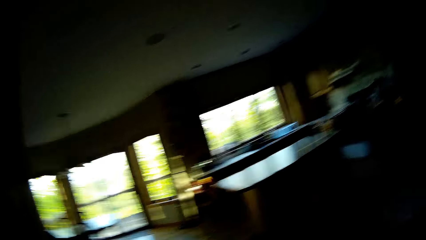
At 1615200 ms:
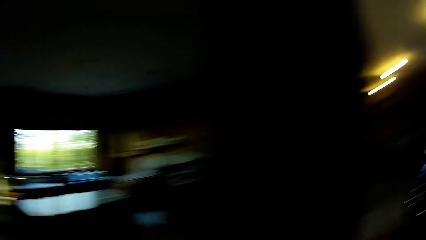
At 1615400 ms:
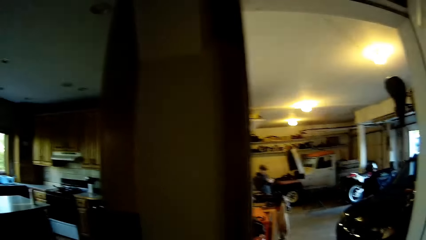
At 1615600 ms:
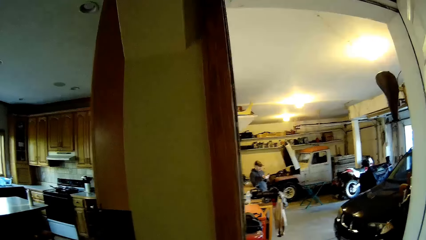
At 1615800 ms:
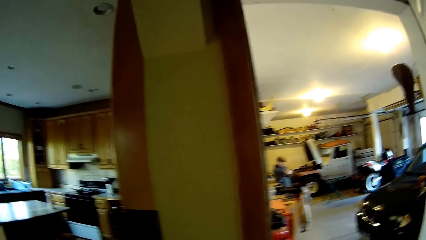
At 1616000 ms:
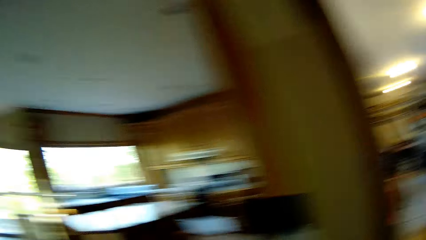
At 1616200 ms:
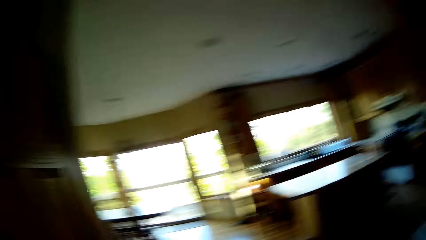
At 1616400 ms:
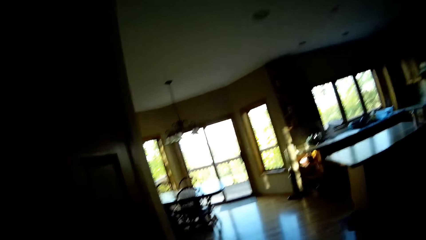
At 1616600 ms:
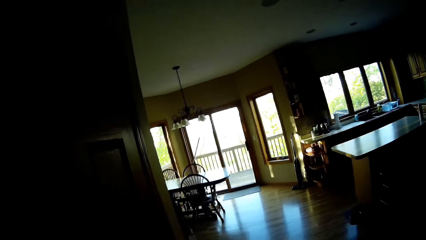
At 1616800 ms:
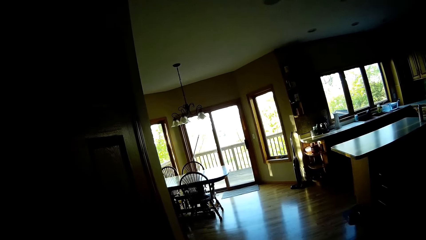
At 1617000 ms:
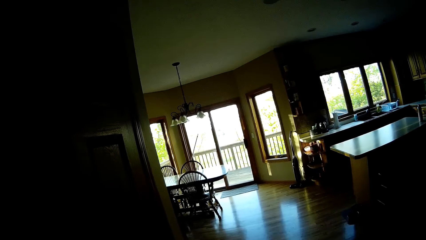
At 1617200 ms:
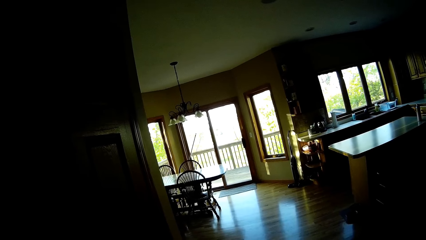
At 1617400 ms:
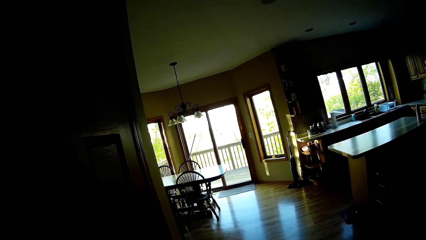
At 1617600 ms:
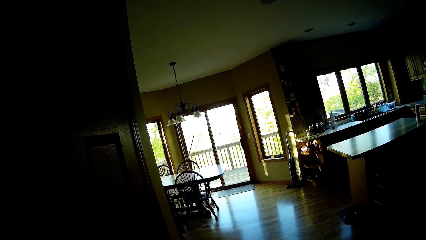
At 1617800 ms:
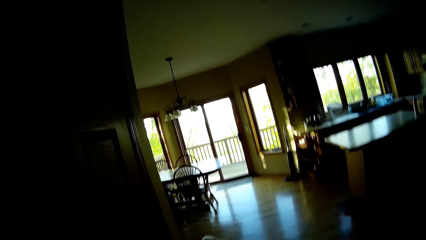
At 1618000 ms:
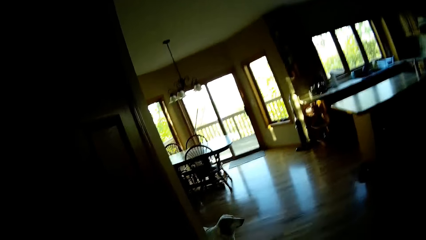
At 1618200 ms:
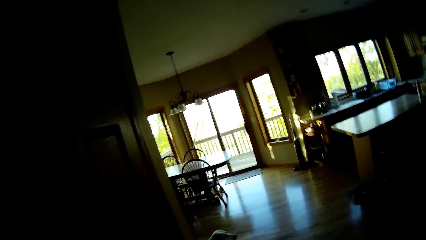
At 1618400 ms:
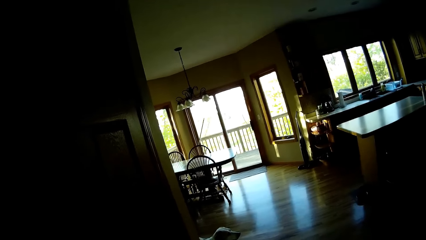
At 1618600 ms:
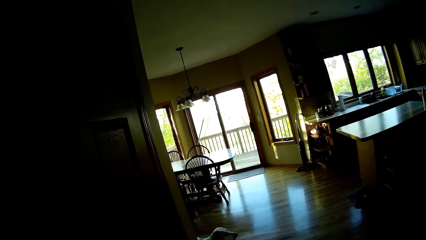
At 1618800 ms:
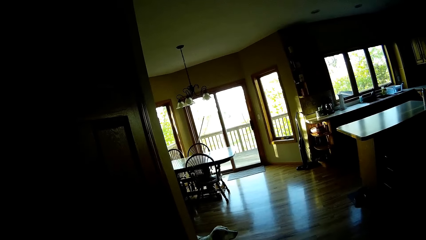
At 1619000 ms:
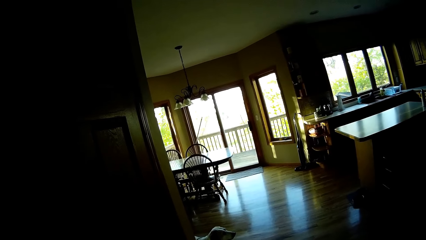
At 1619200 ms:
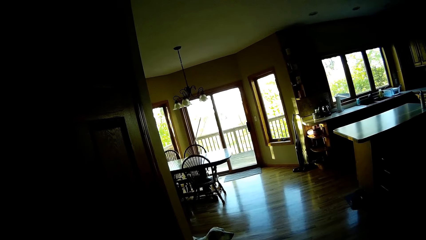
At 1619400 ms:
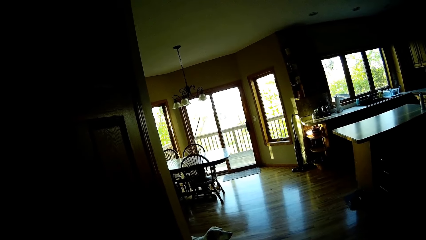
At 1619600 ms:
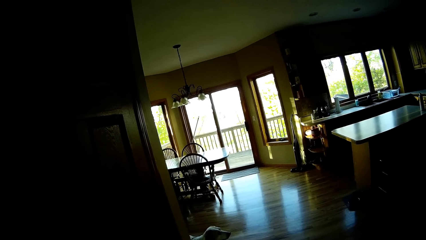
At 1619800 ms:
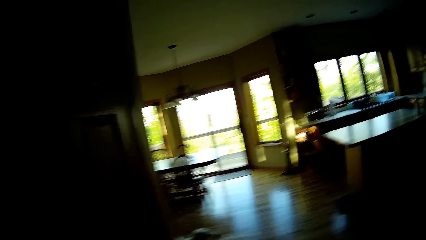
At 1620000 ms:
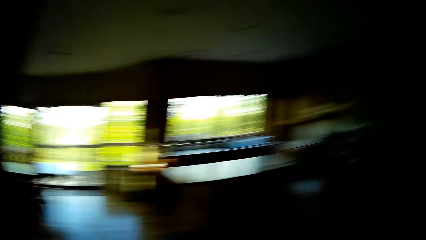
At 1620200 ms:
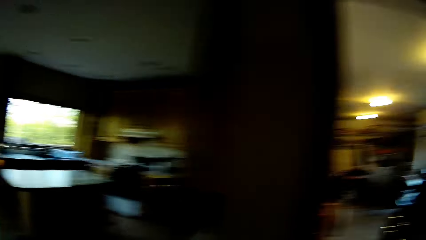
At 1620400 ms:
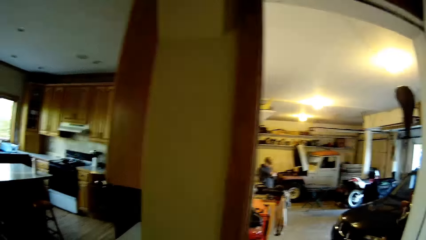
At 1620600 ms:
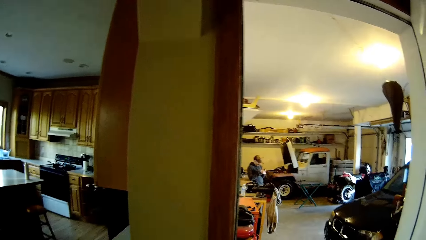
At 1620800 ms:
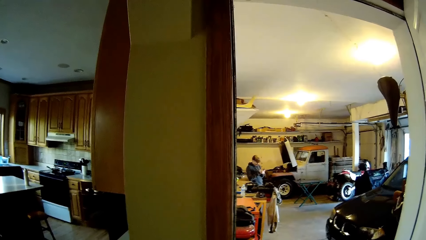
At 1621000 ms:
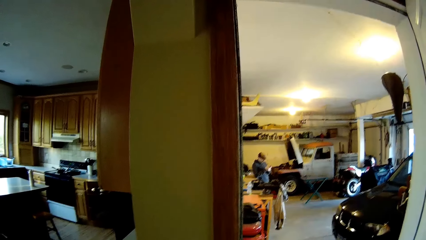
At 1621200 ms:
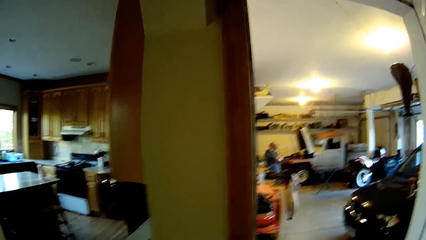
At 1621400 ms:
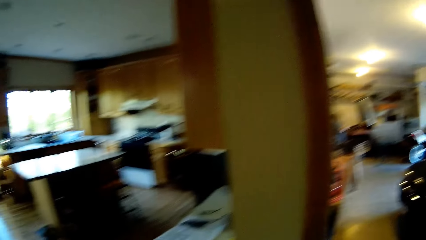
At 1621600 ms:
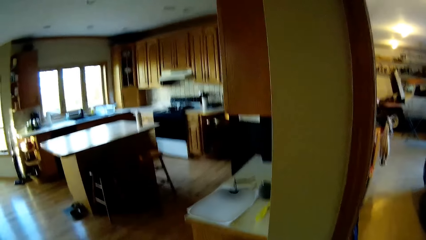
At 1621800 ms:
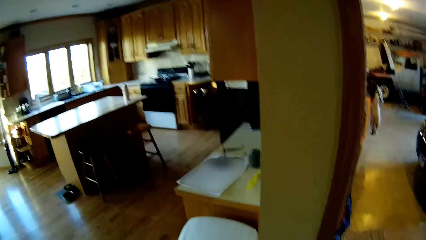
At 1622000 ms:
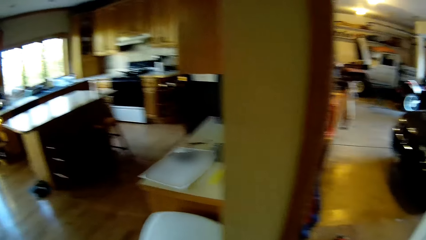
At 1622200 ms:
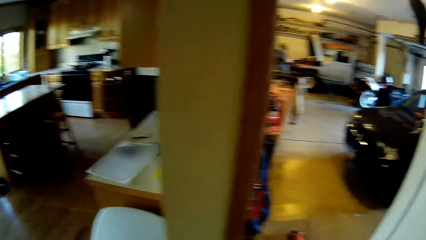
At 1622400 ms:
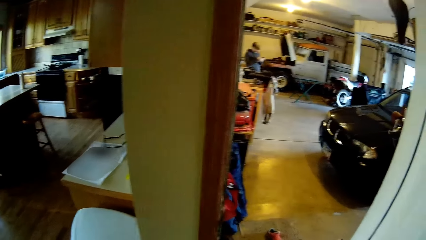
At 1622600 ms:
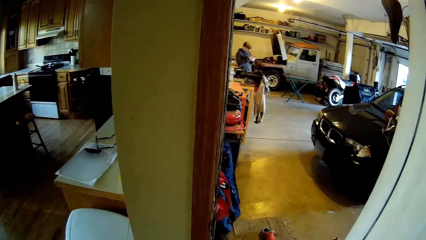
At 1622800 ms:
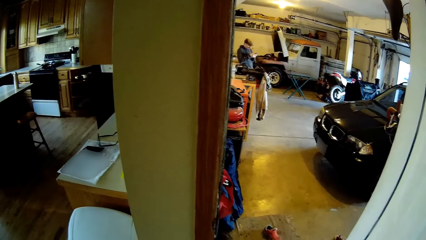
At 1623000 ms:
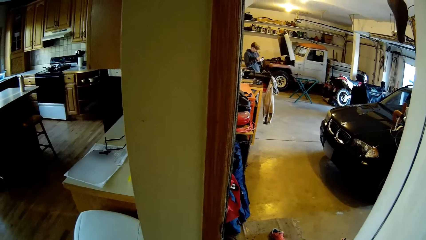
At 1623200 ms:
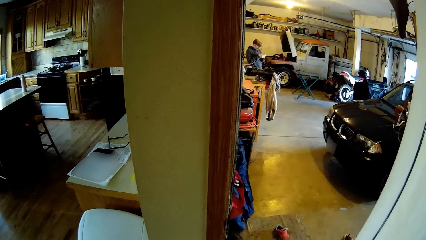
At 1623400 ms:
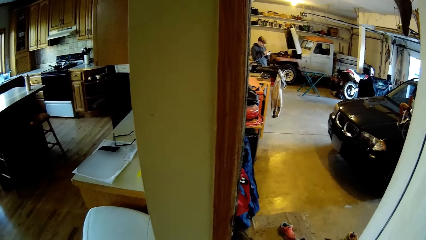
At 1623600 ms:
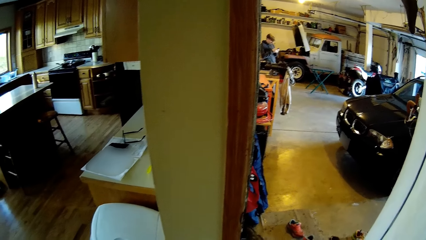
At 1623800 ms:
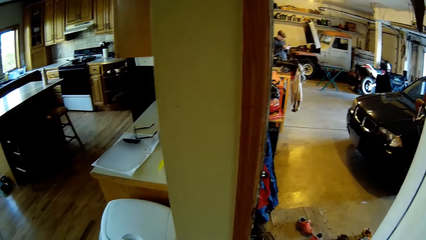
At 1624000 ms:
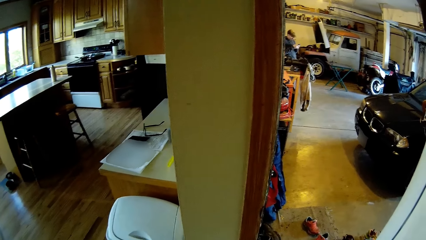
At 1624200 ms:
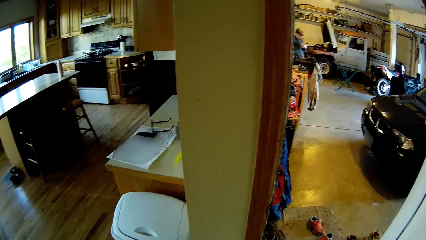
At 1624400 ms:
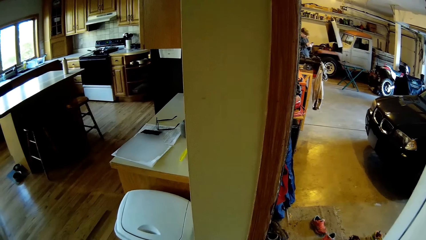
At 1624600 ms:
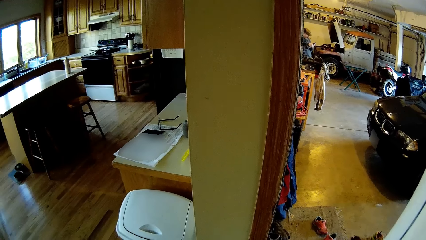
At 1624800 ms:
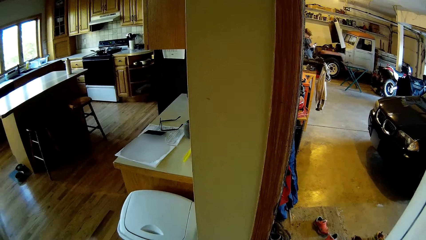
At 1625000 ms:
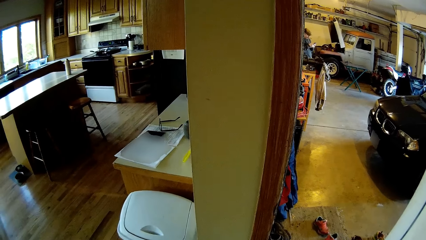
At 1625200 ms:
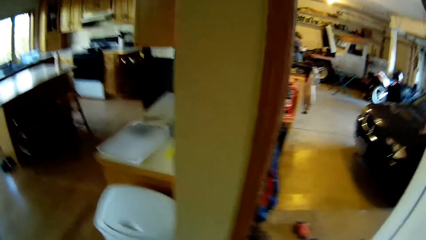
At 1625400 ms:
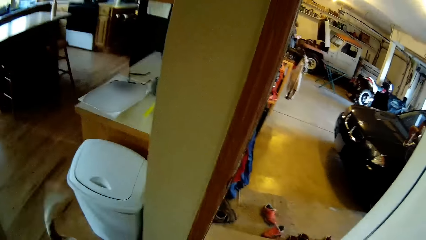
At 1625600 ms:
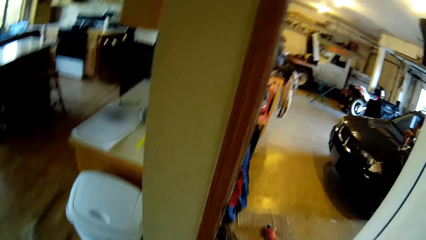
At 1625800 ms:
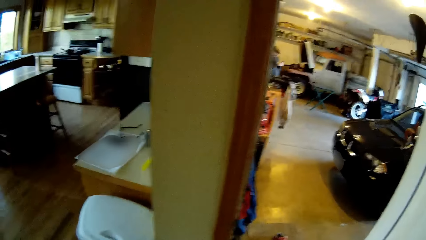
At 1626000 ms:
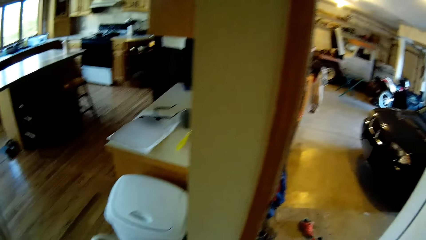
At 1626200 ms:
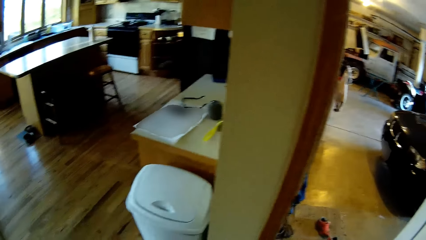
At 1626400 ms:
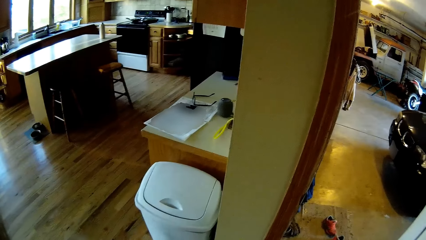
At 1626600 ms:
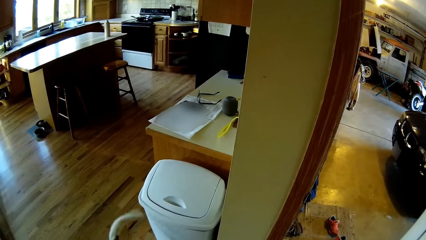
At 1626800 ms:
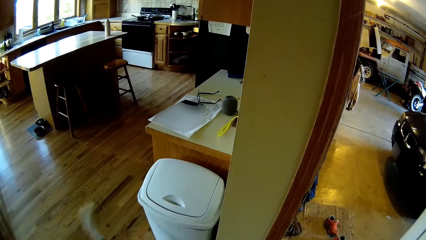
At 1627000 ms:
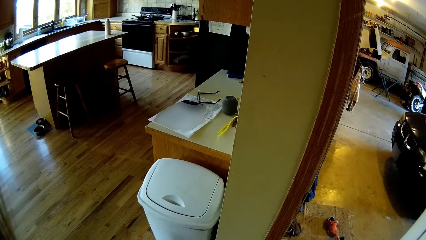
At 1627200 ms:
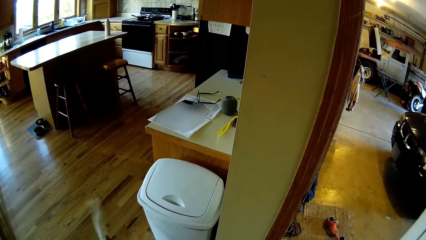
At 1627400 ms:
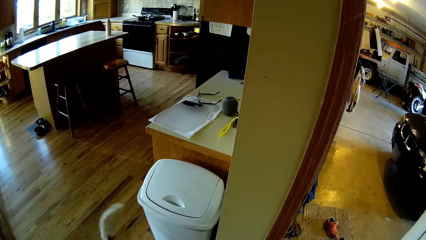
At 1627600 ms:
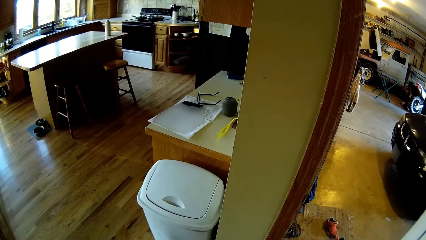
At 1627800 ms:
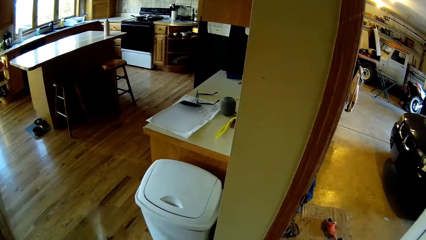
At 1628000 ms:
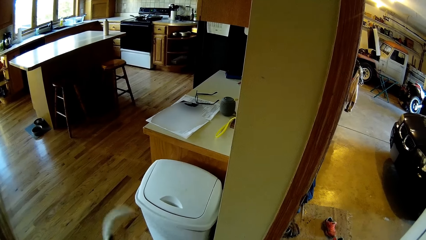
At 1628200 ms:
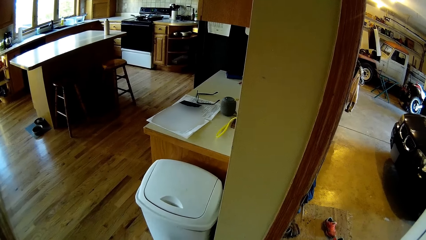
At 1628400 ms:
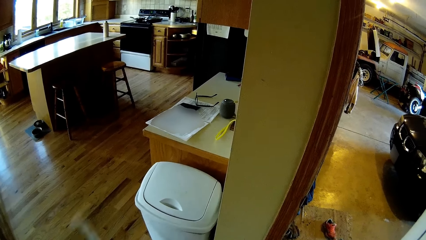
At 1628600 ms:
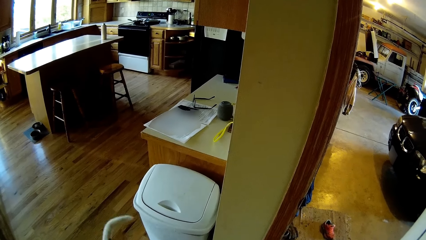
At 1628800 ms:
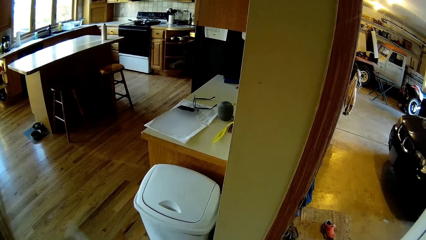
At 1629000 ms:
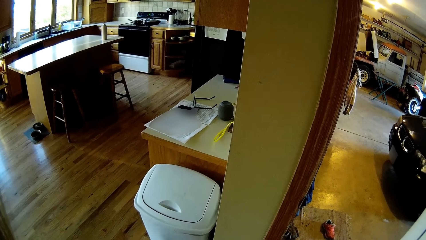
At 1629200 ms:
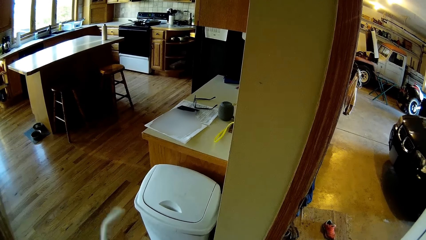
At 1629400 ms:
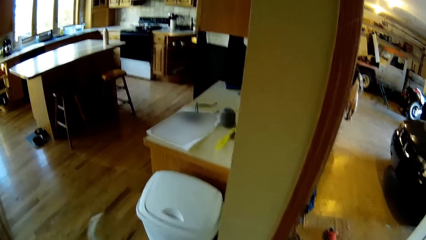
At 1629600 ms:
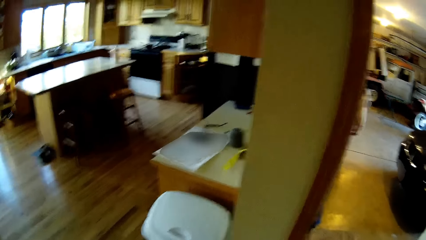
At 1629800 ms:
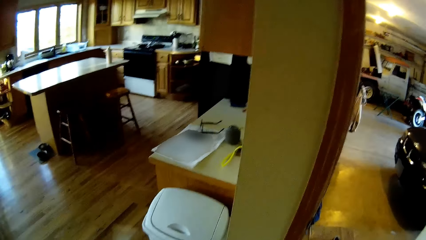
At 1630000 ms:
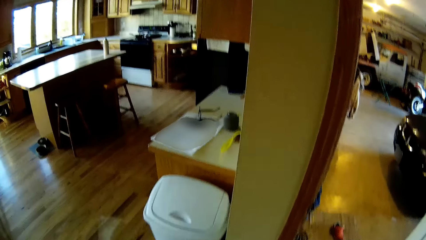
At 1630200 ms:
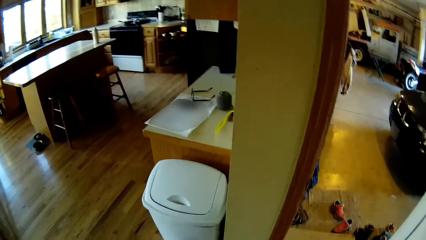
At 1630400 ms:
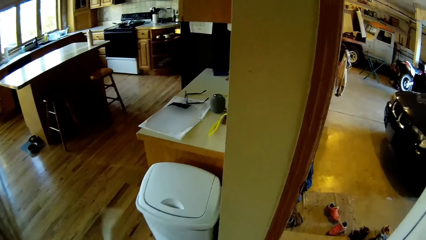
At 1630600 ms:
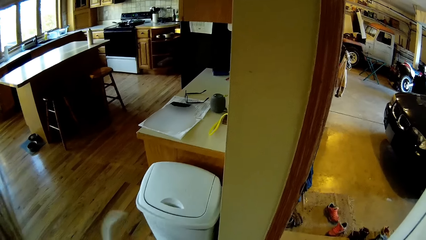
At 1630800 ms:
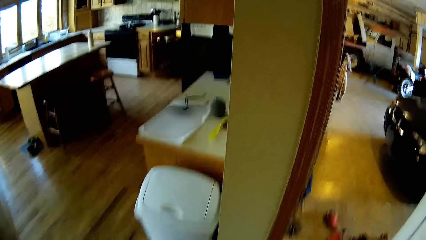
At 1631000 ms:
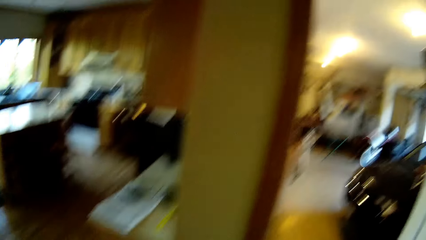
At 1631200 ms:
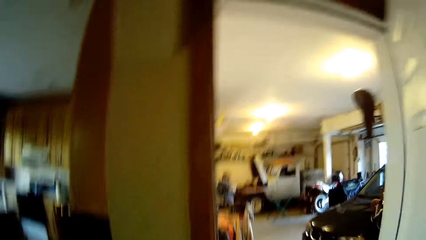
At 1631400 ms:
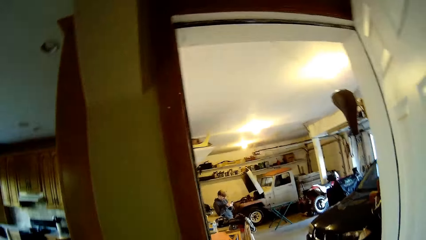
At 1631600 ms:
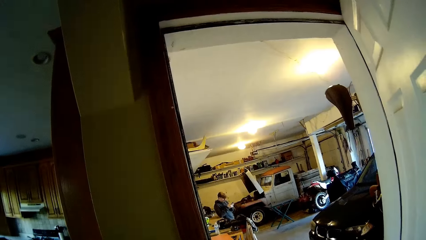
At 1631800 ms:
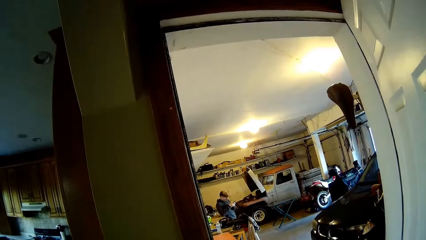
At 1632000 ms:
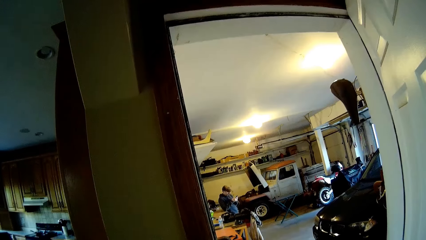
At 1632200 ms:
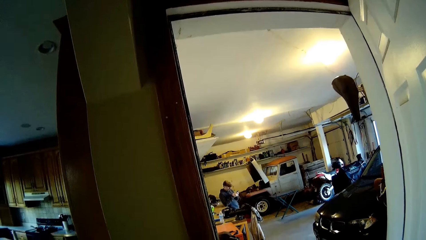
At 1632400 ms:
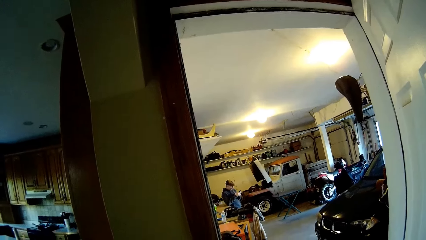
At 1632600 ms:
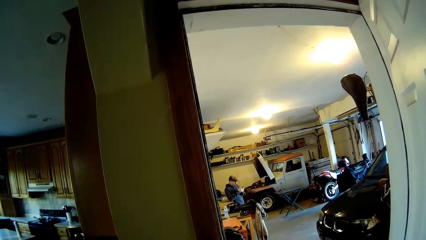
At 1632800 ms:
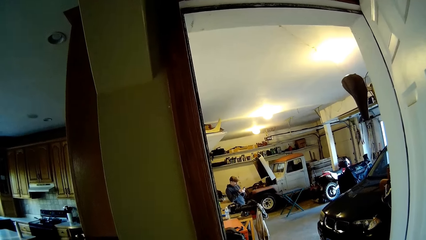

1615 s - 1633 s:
The camera wearer talks. They play with the dog. They speak to a man.
